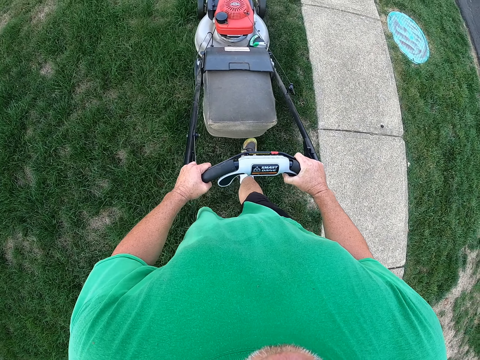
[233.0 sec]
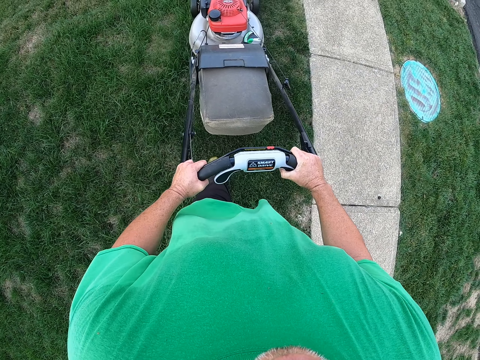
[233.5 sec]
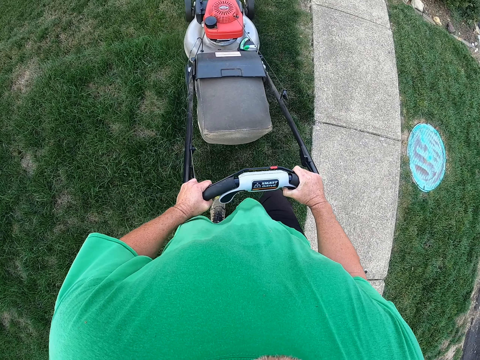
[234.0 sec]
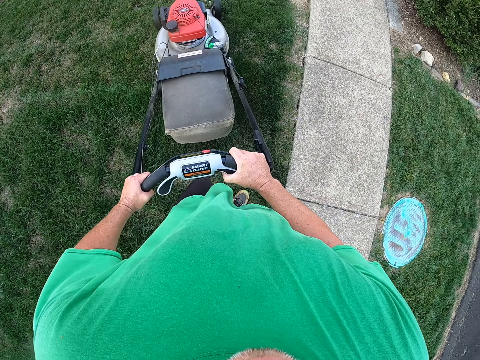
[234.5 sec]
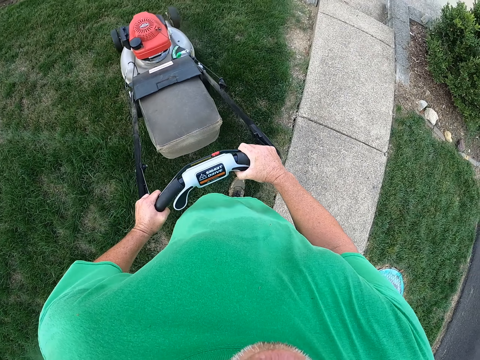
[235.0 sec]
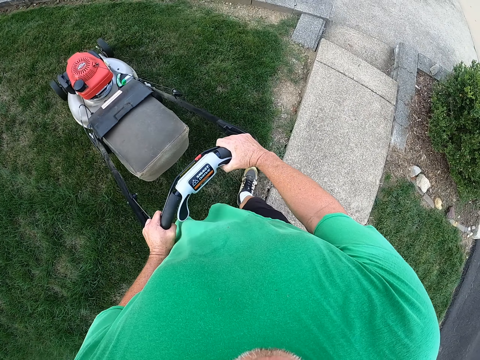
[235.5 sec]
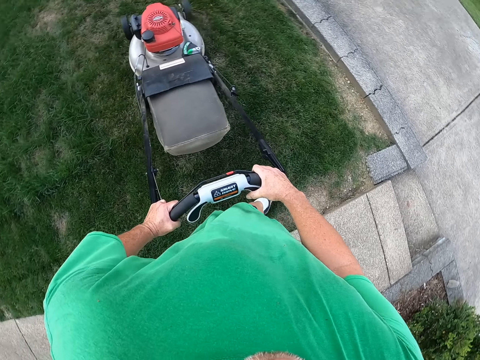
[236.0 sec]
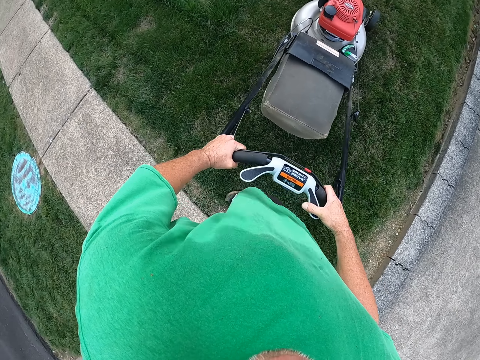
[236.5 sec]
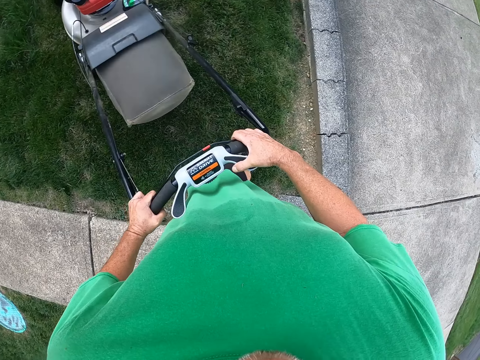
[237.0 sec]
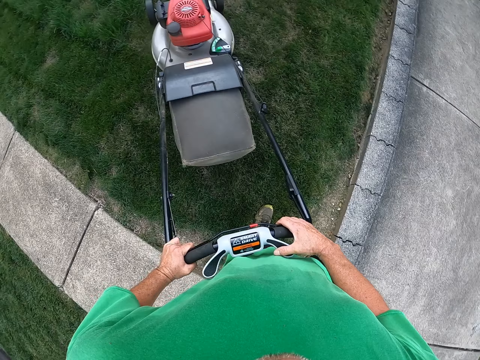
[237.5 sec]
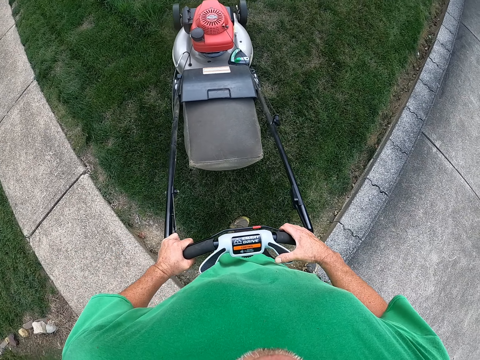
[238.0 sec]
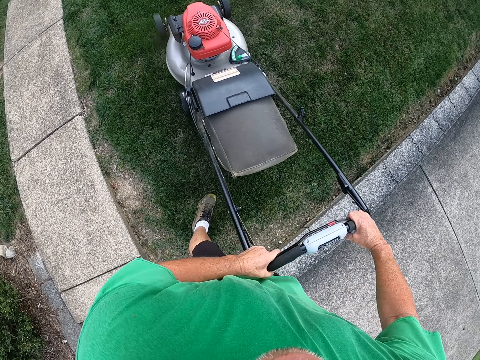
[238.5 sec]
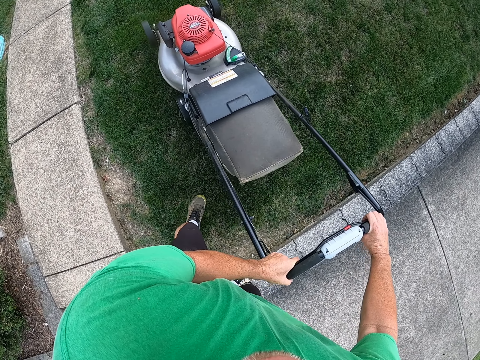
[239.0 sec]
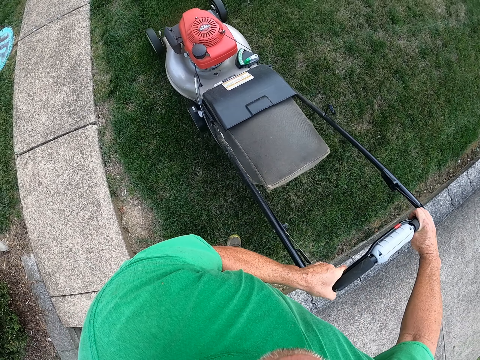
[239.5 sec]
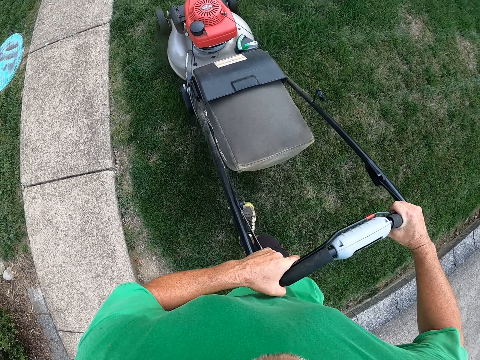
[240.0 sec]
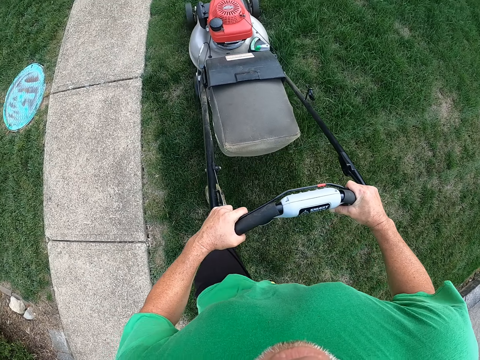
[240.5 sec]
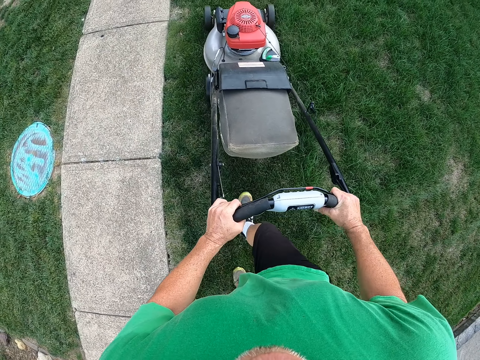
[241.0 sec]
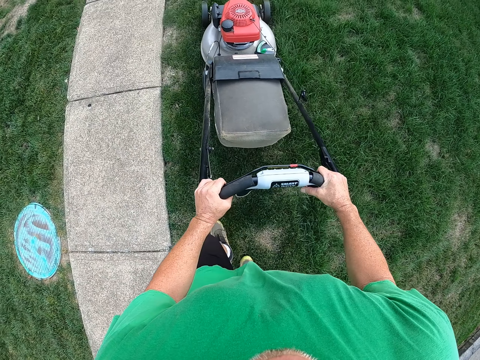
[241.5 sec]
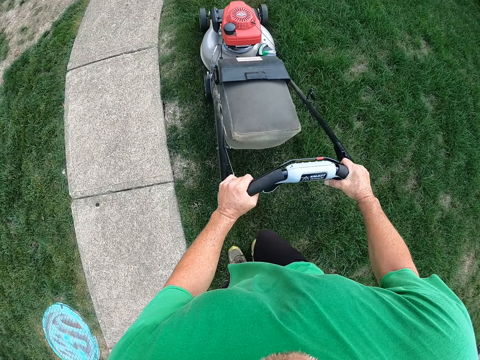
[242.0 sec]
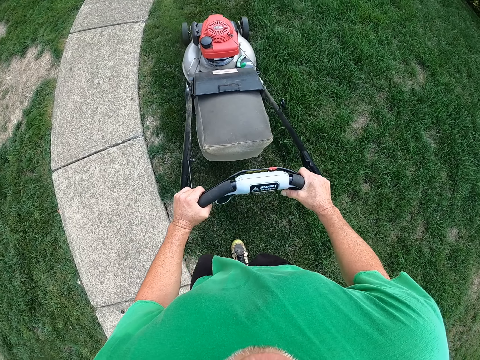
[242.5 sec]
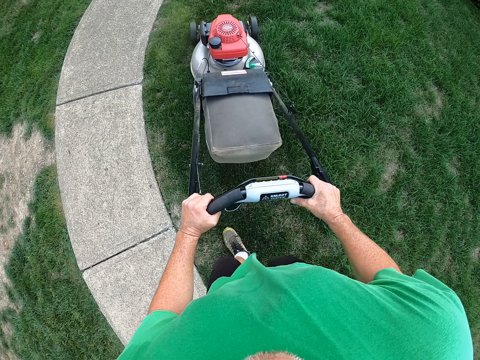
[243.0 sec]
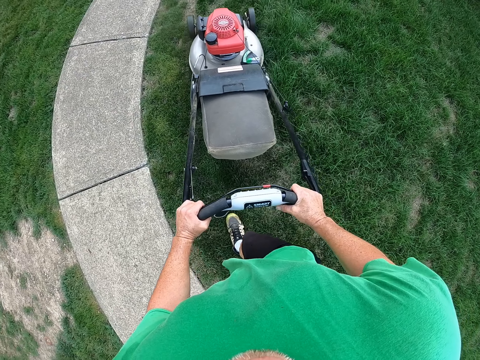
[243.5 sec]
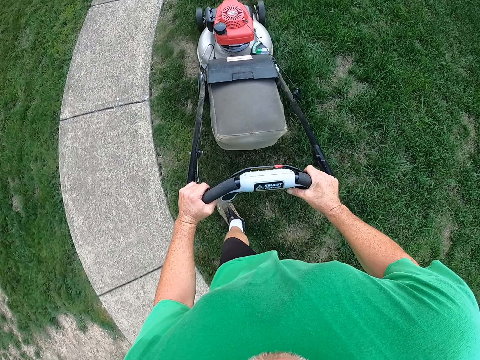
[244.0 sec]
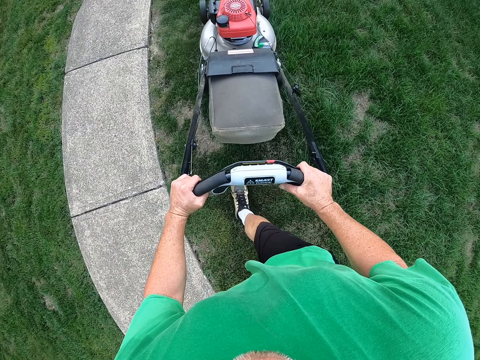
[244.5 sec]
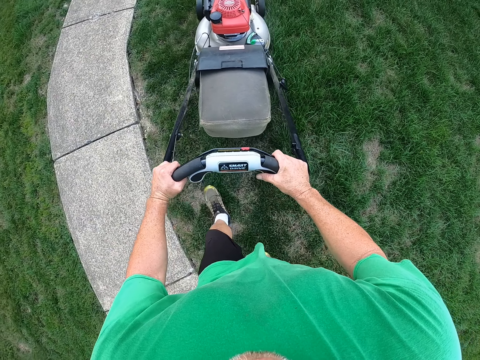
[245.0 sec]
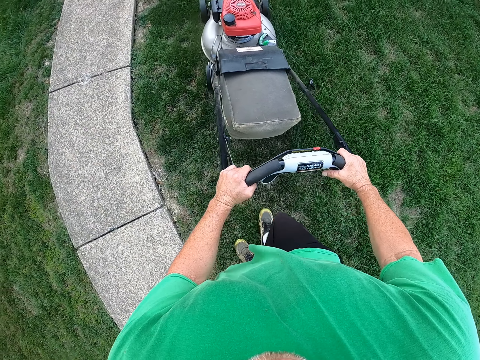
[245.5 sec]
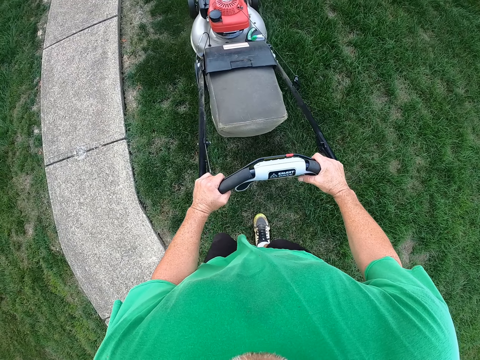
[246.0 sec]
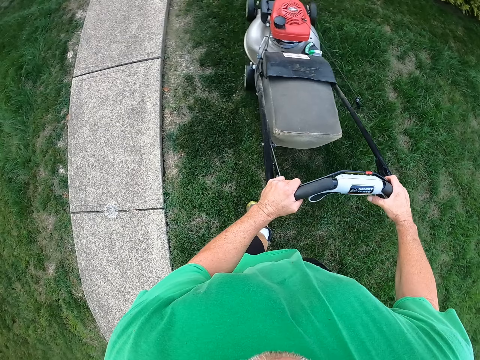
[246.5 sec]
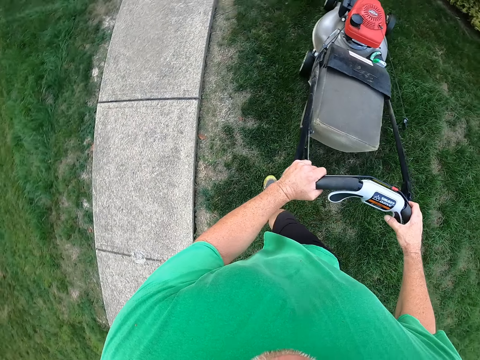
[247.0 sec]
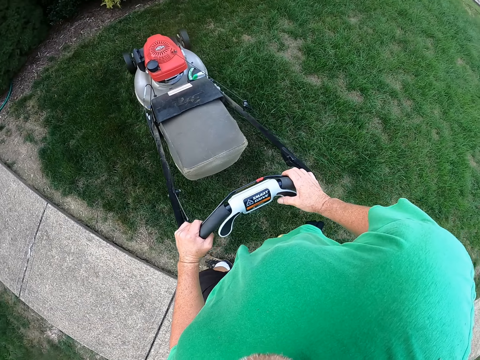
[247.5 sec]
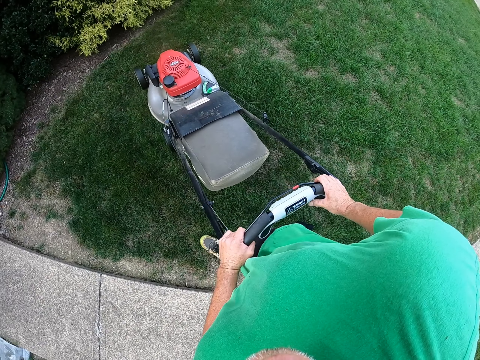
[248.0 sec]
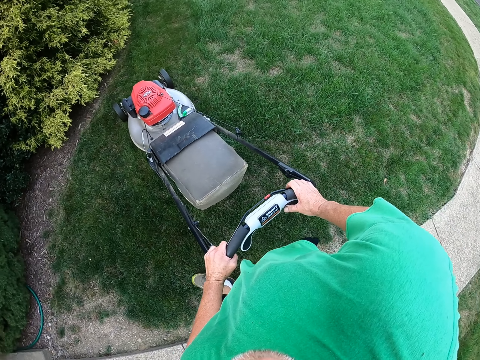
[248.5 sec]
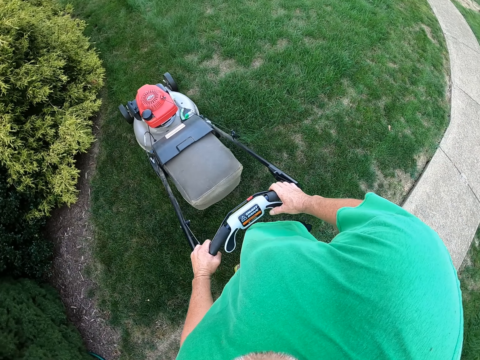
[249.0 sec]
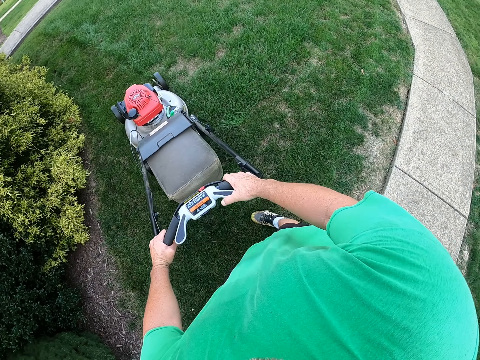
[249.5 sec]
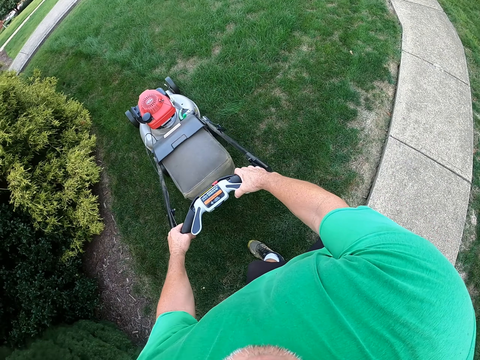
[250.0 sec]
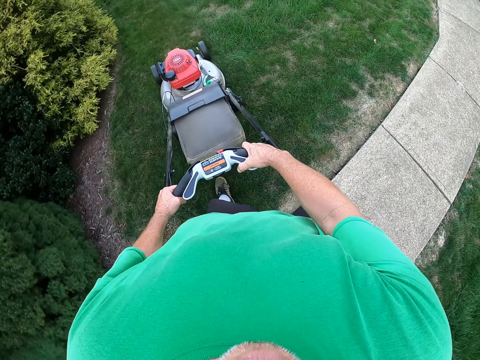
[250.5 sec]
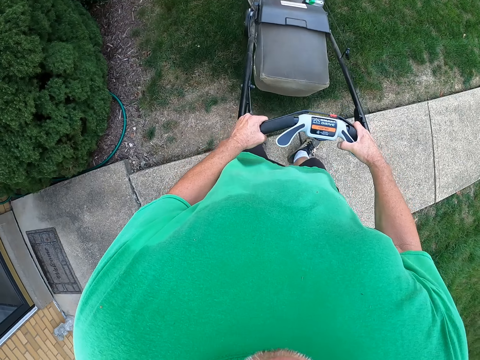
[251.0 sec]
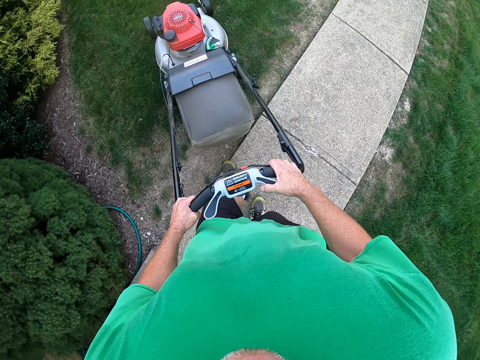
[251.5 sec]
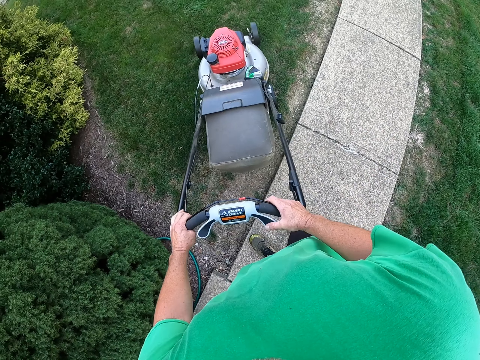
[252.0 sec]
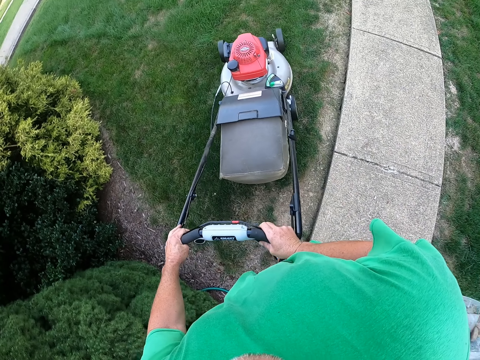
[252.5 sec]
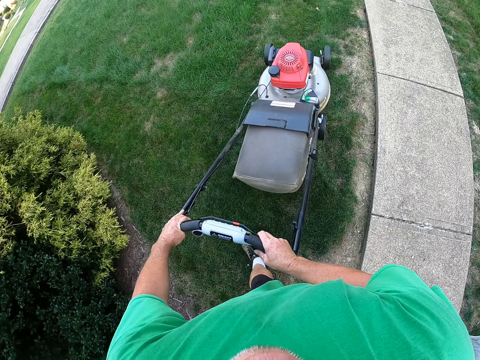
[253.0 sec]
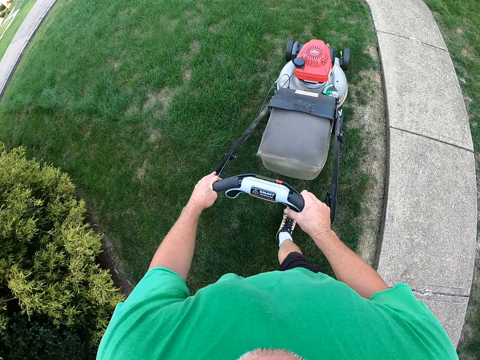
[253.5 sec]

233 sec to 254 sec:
The camera wearer turns the mower left. They pull the mower. They push the mower. They turn the mower right.

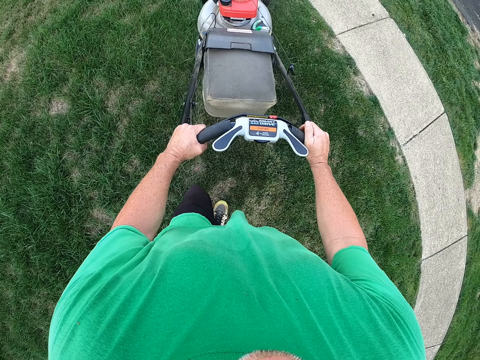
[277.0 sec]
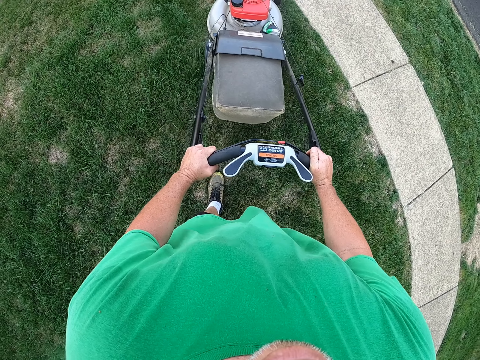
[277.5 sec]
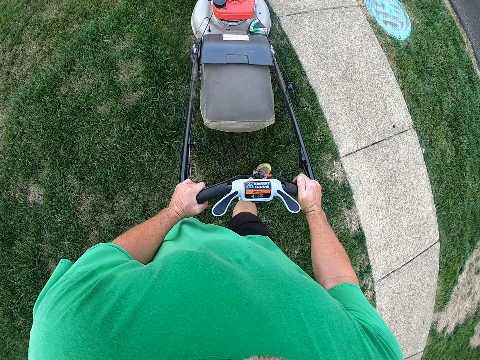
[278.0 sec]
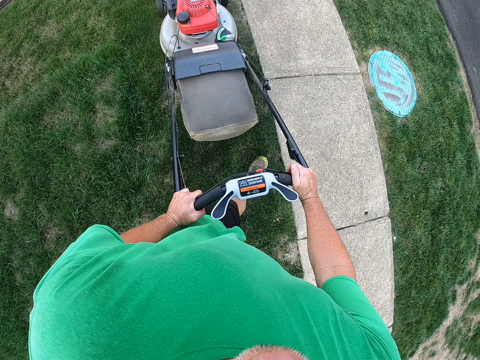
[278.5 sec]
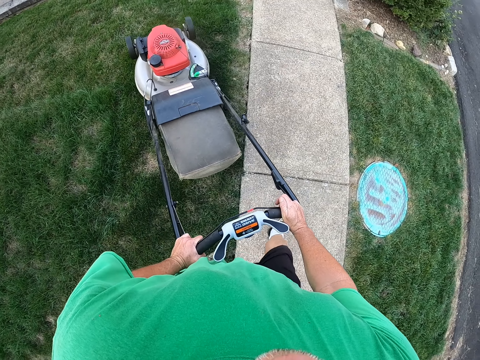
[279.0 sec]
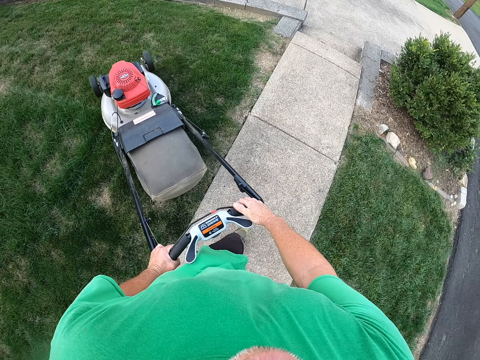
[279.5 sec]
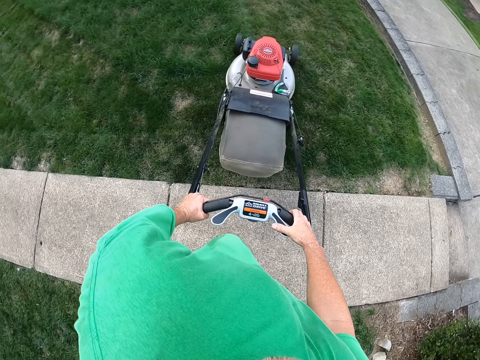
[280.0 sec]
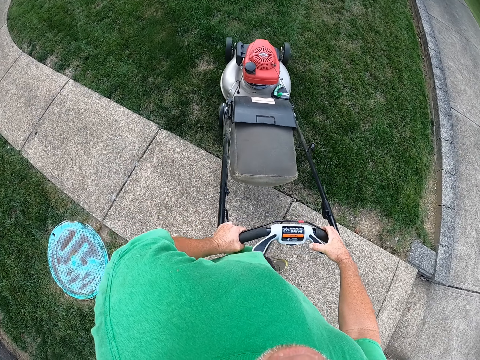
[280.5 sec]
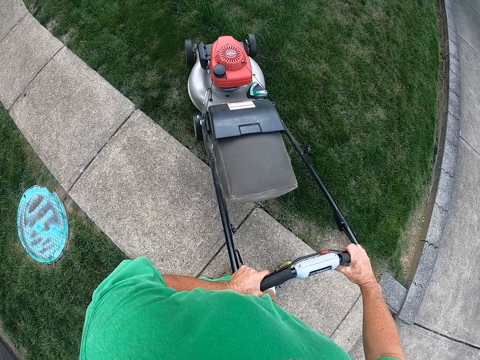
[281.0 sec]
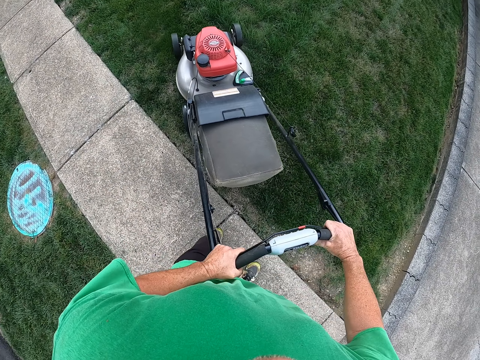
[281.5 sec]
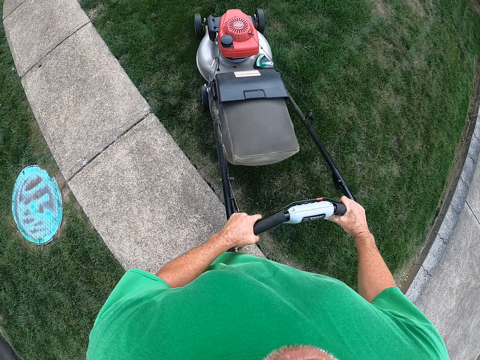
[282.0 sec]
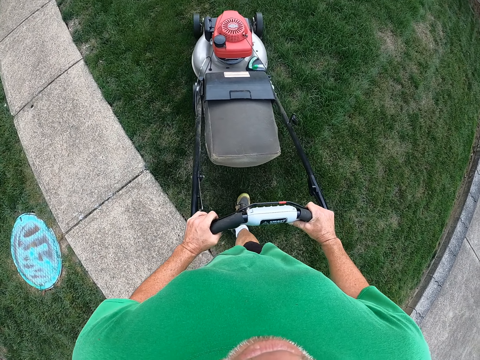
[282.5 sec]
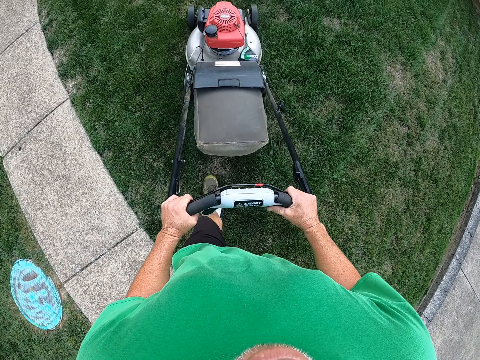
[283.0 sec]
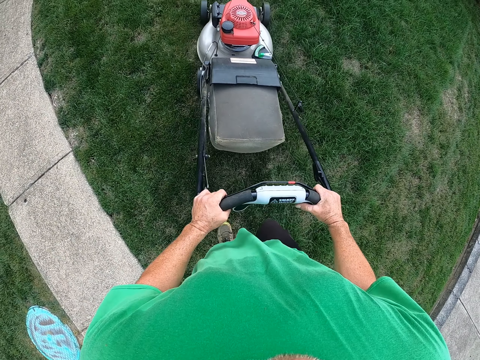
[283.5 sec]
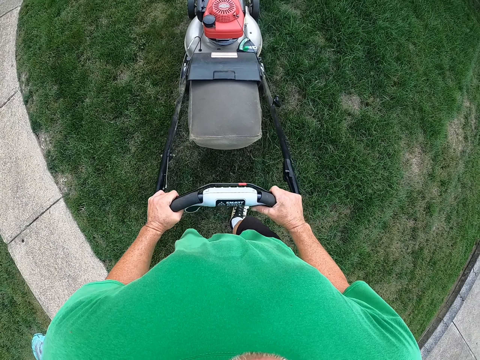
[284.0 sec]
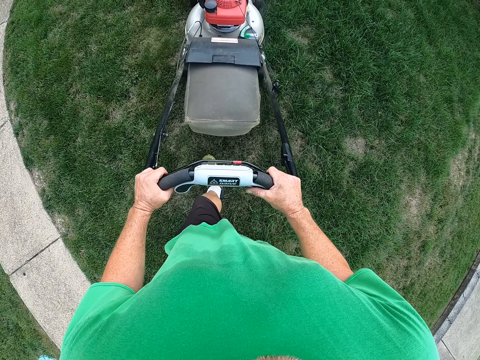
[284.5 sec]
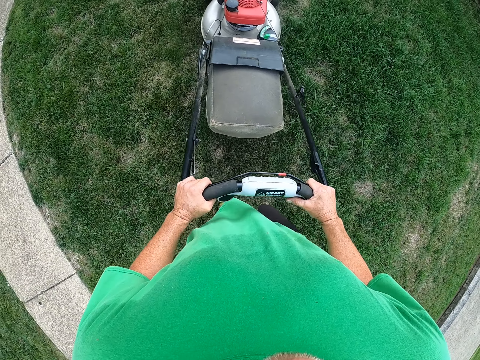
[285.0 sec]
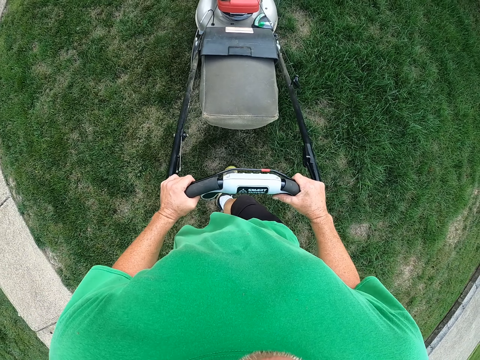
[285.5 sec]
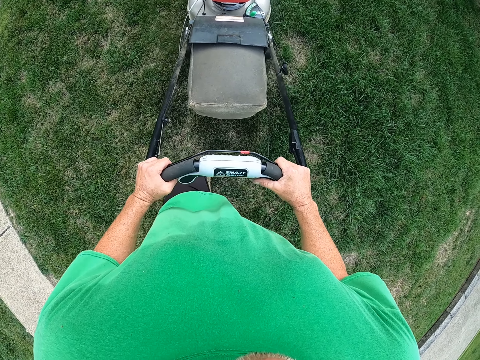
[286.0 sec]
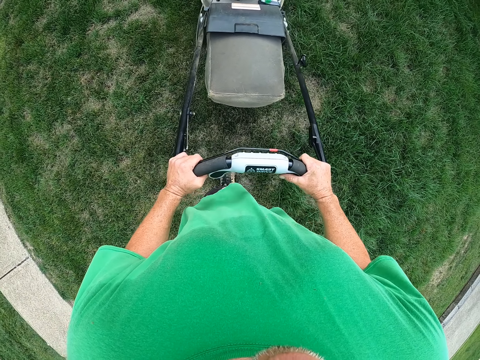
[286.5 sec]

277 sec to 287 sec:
The camera wearer turns the mower left. They pull the mower right. They push the mower.
